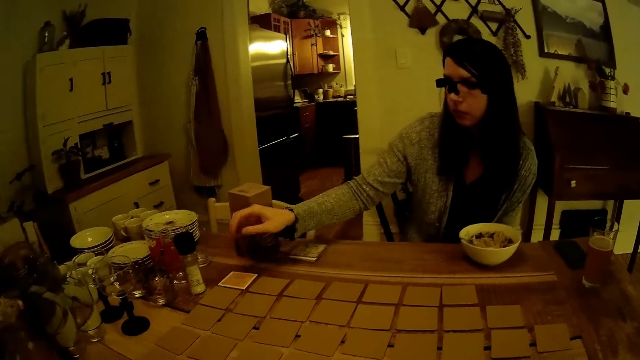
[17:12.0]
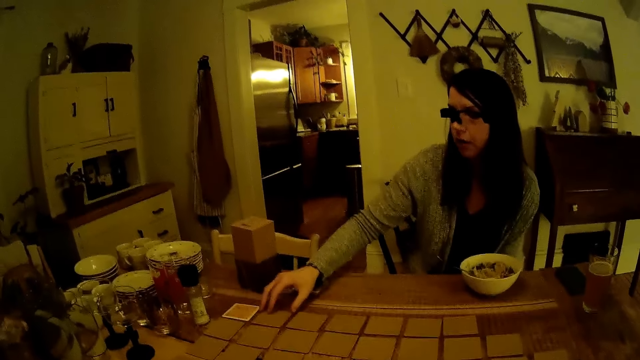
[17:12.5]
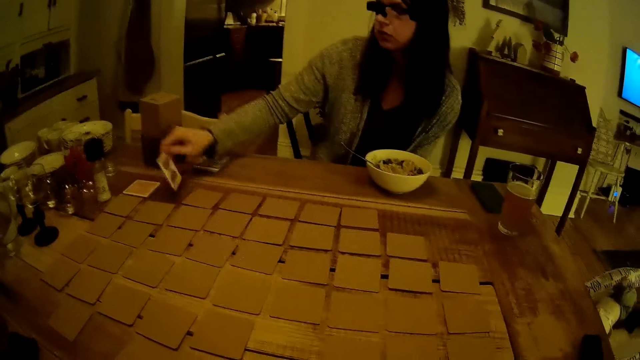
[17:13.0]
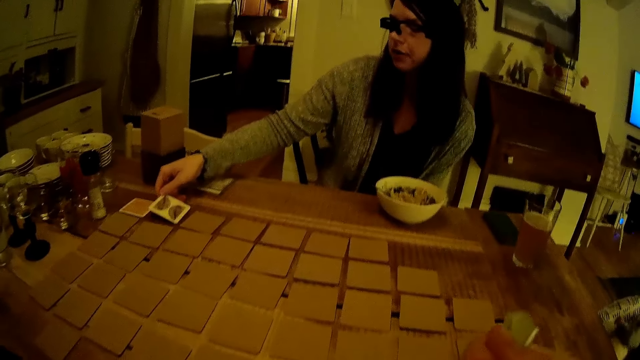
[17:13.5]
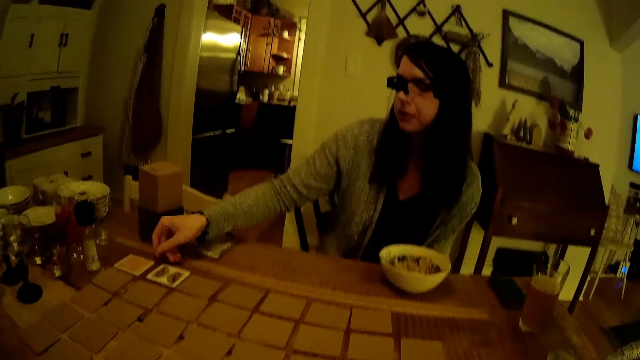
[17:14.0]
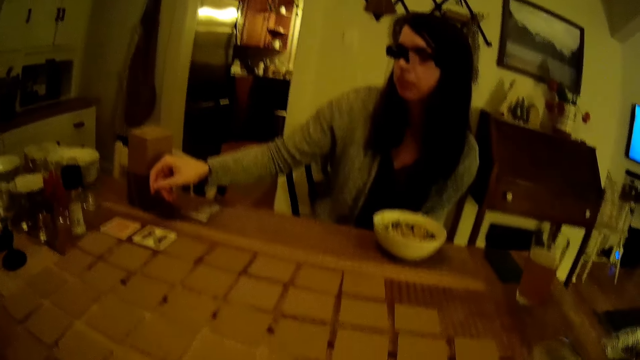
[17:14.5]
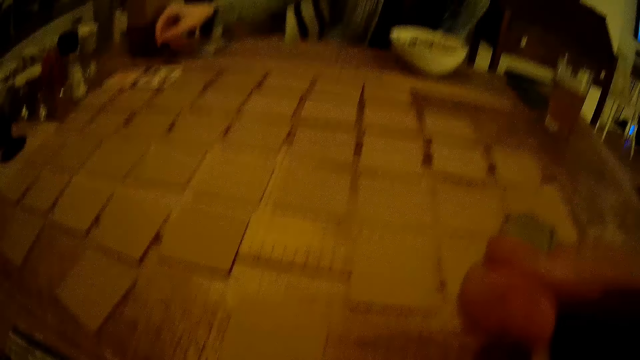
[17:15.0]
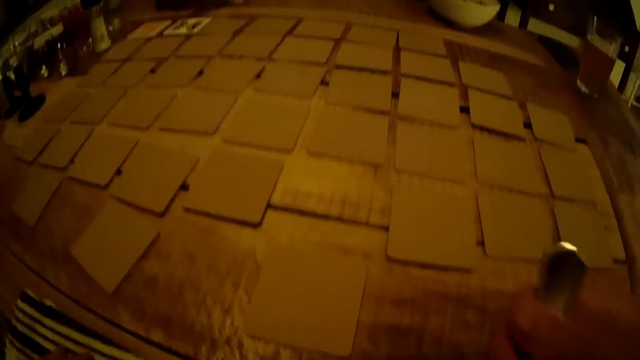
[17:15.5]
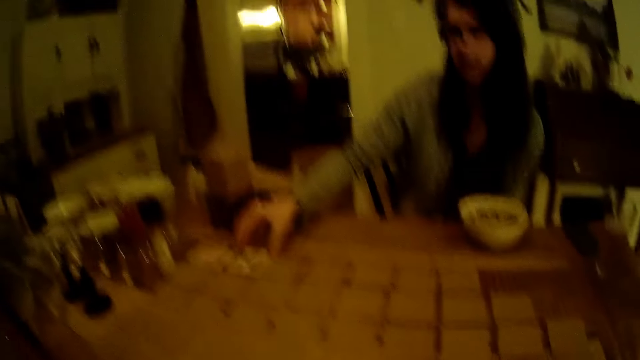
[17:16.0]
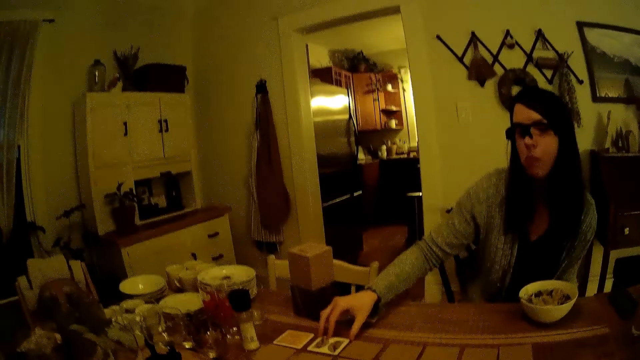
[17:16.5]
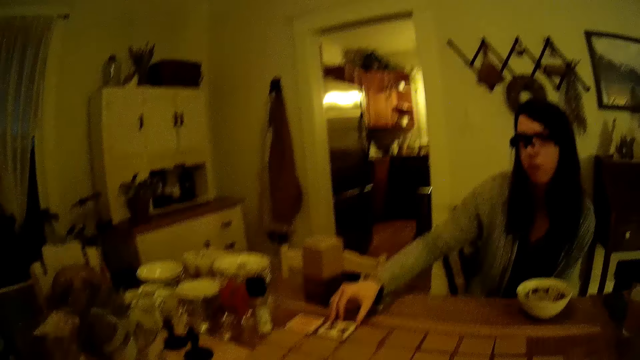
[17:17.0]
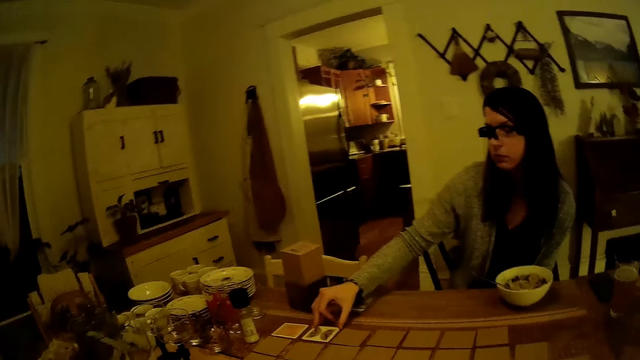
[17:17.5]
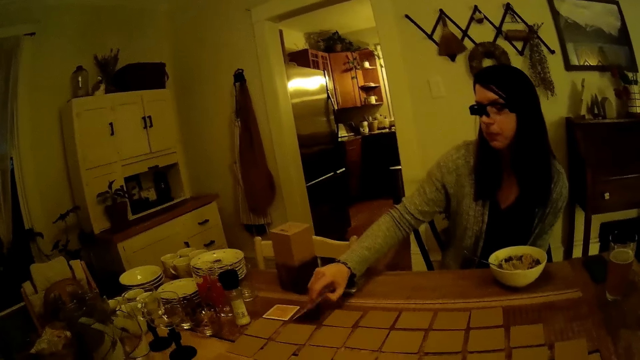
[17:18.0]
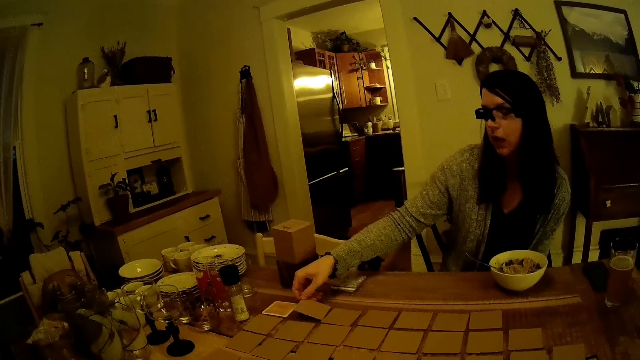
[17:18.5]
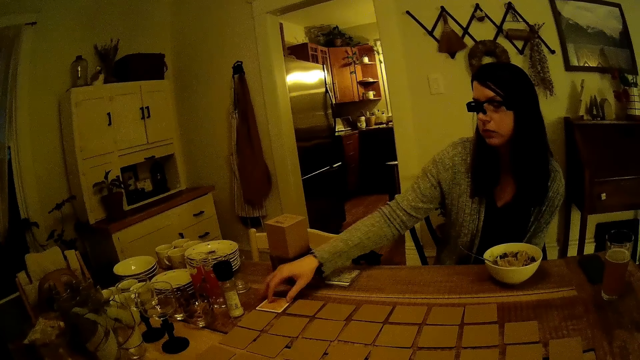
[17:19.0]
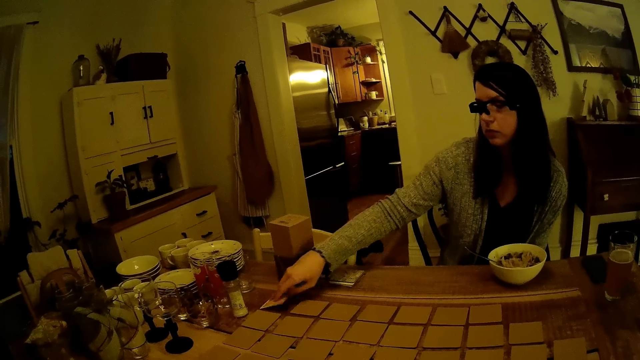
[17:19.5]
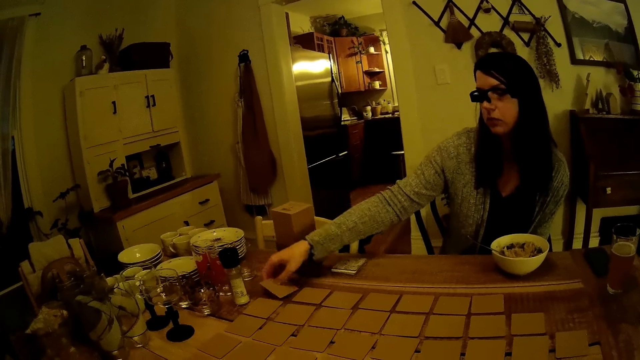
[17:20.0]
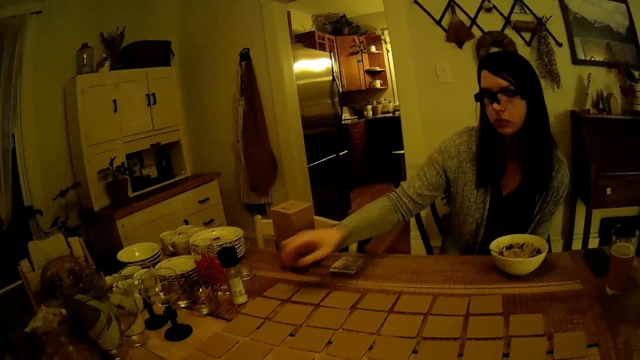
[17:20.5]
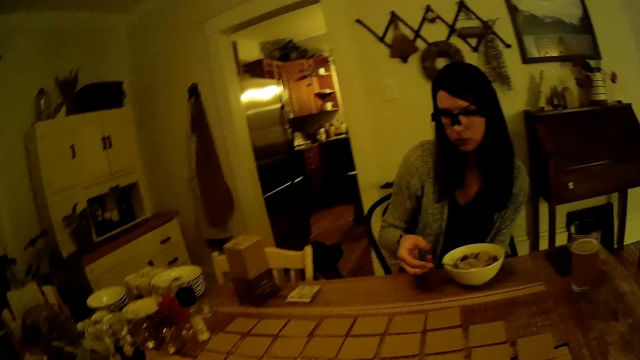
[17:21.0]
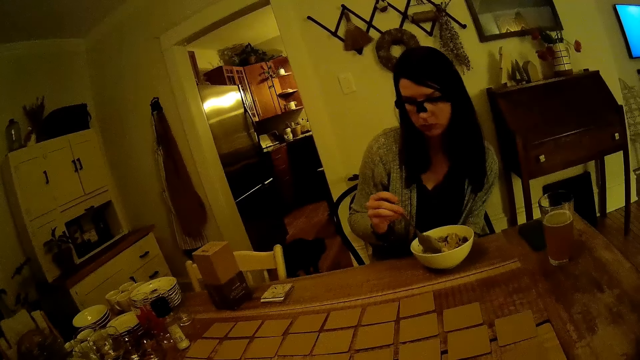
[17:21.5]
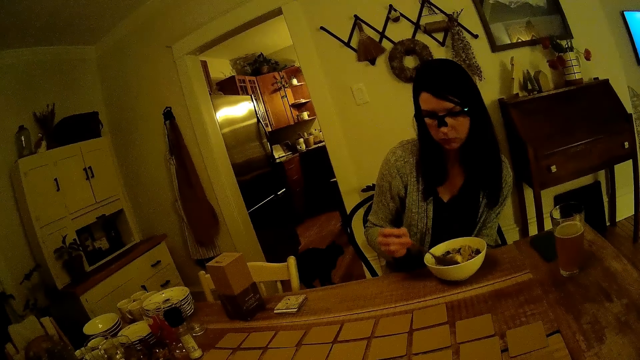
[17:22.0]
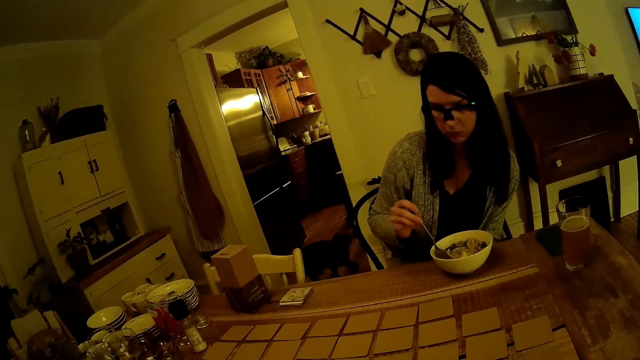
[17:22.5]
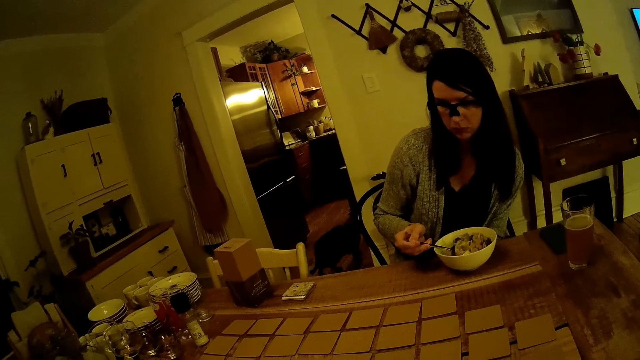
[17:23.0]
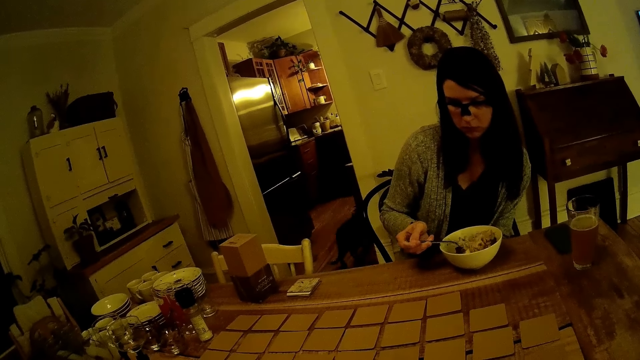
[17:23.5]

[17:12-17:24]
The girl flips a card on the dining table with her right hand. The camera wearer eats with a spoon. The girl flips the card on the dining table with her right hand. She flips the card again. She grabs the spoon in the plate with her right hand, holds the spoon and scoops food.

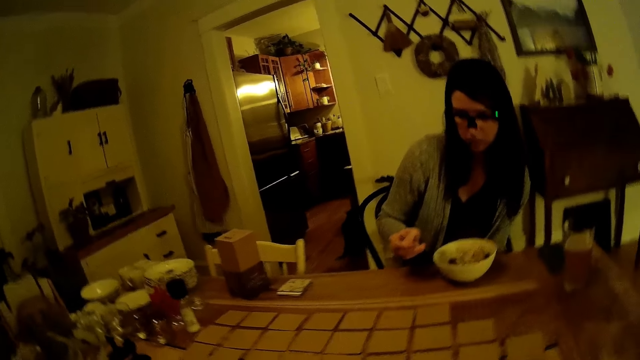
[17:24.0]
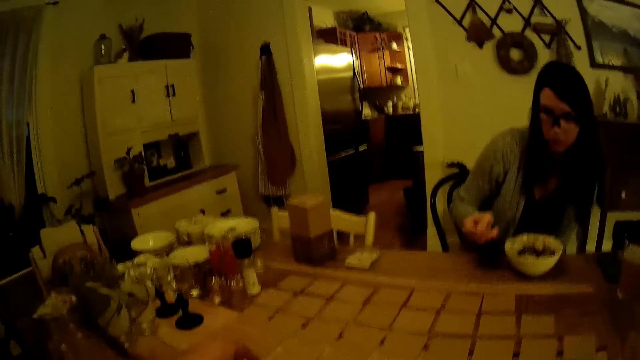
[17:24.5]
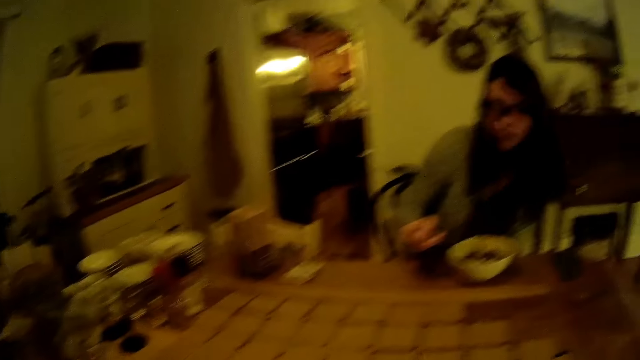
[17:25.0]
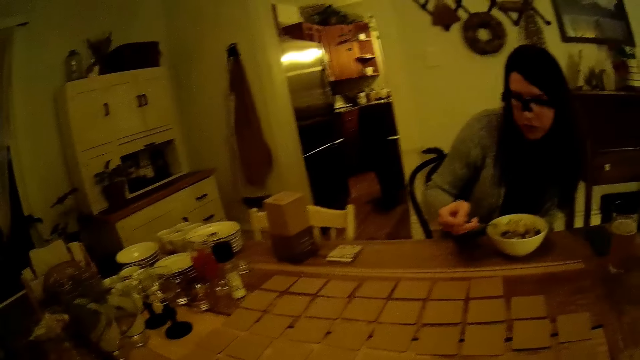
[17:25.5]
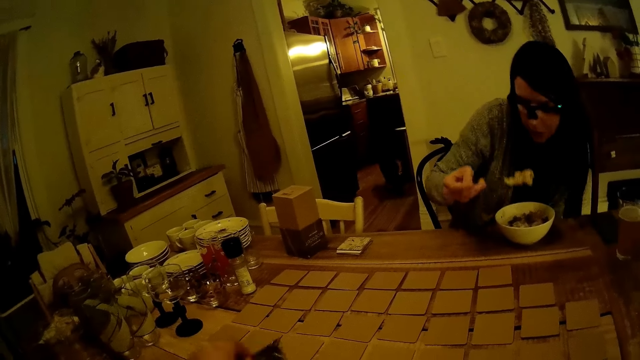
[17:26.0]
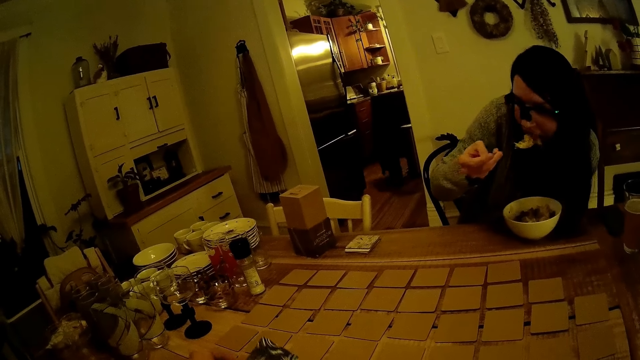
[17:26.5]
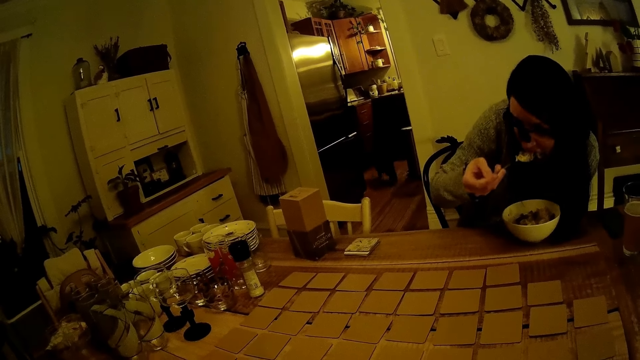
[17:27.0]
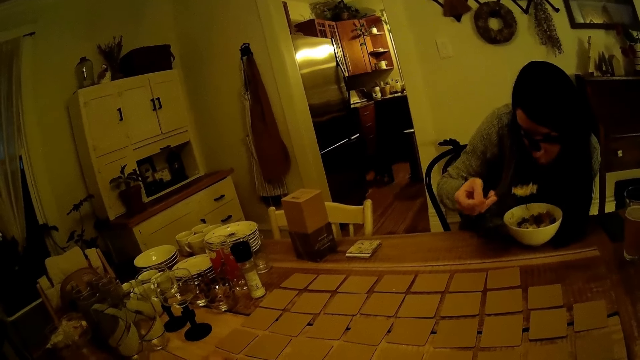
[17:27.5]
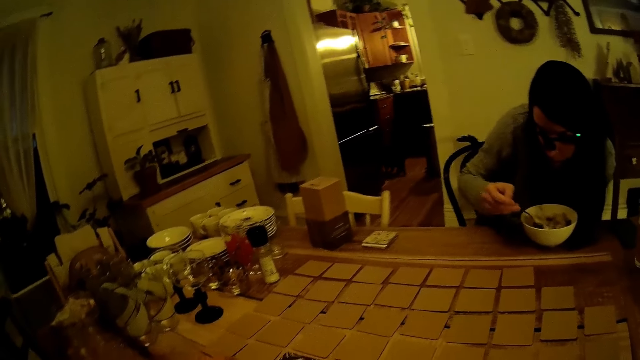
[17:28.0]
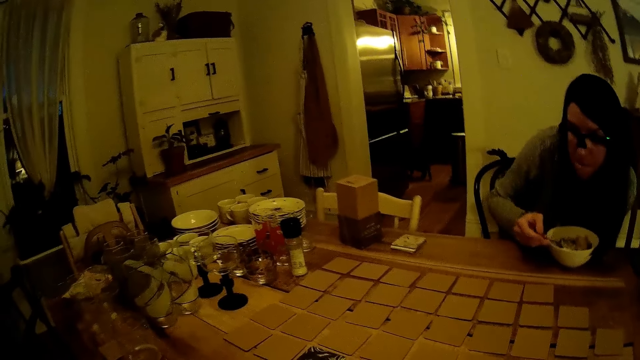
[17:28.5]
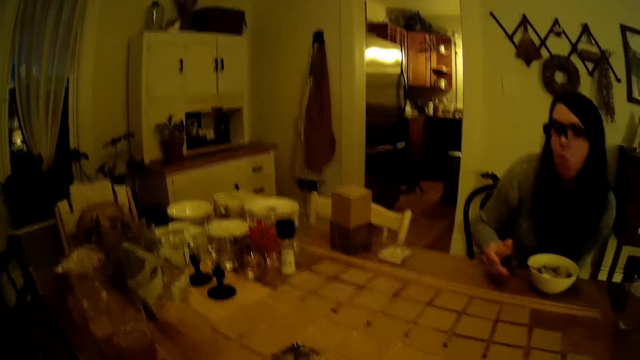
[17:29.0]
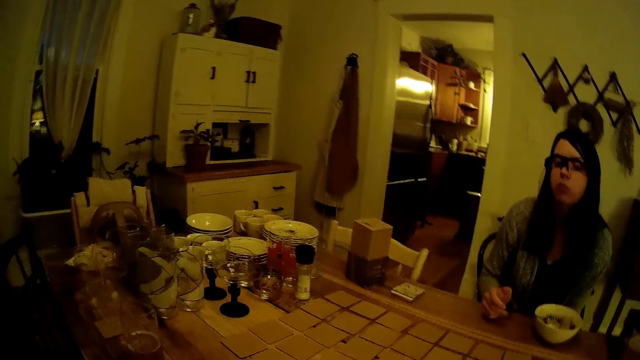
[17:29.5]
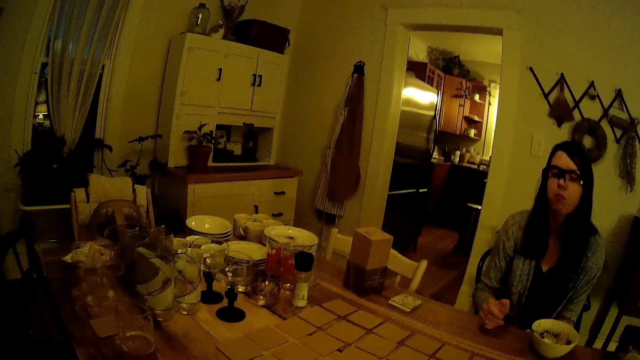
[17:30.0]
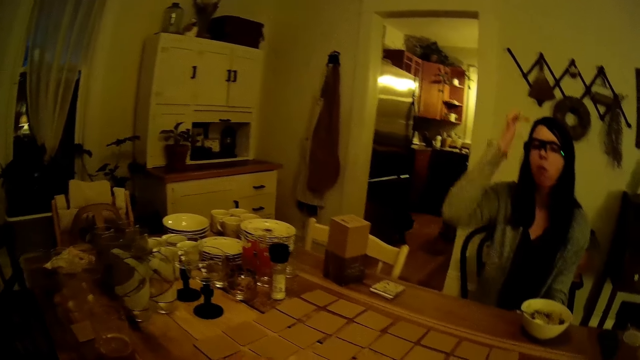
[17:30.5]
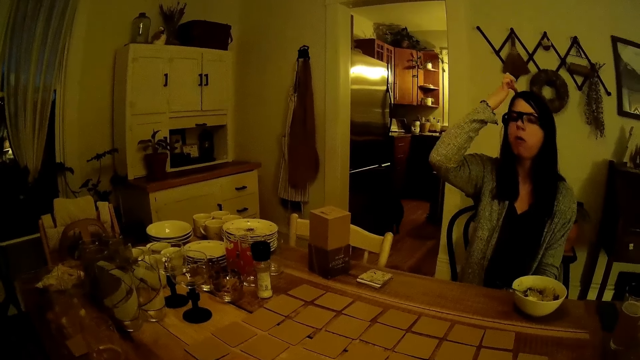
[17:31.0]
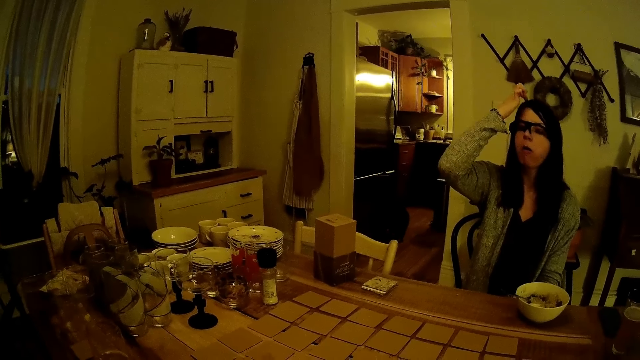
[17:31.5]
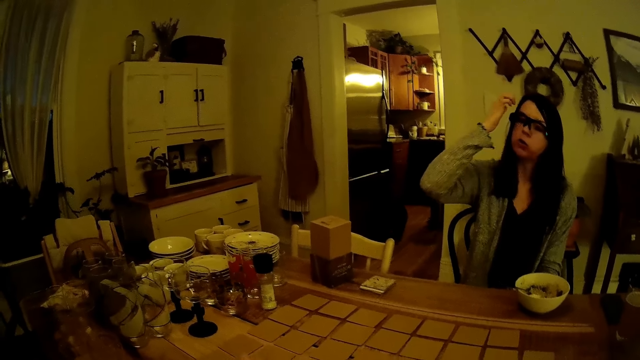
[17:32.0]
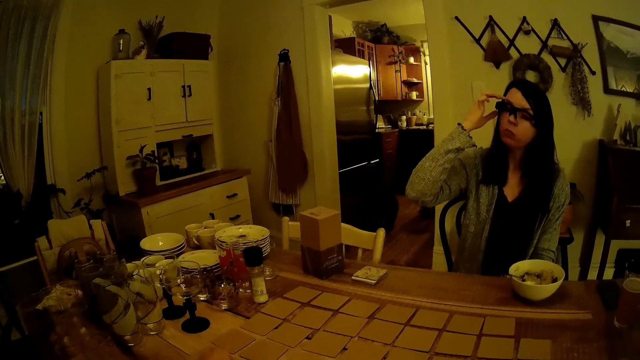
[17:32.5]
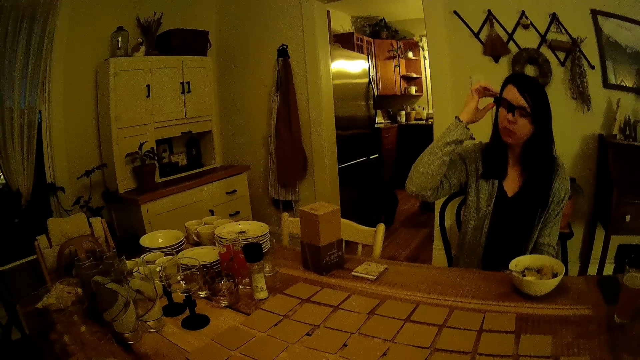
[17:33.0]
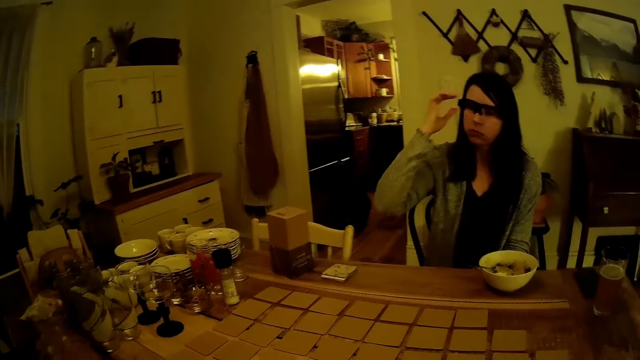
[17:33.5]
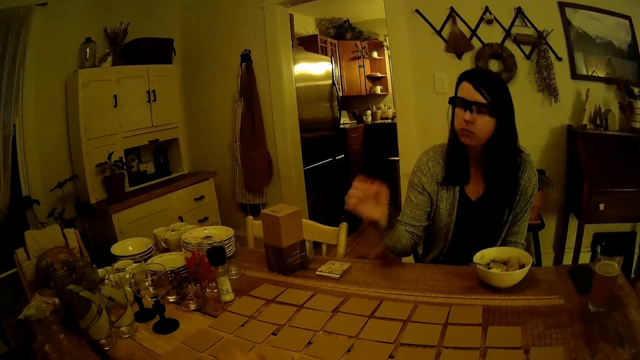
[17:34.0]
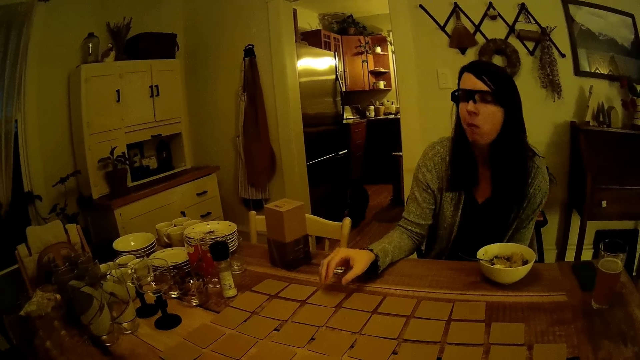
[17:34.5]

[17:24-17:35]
The camera wearer flips a card on the dining table with his left hand. The girl eats the cereal in the plate with the spoon in her right hand. She drops the spoon in her right hand in the plate. She stares around. She scratches her head with her right hand. She adjusts her eyeglasses with her right hand. She holds the glasses.
